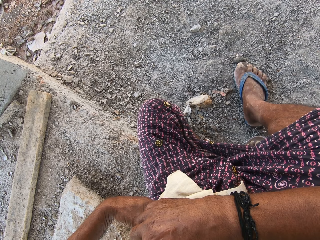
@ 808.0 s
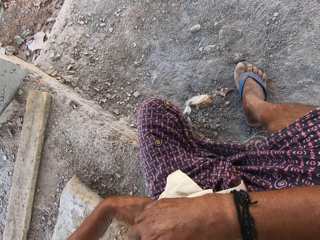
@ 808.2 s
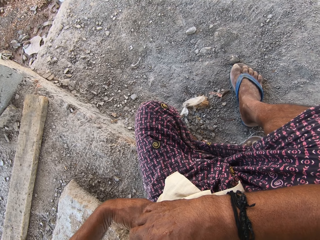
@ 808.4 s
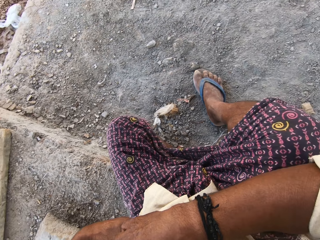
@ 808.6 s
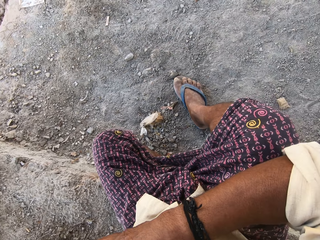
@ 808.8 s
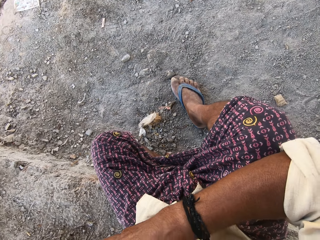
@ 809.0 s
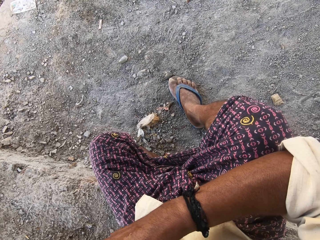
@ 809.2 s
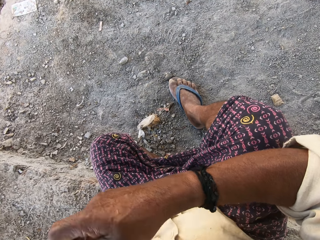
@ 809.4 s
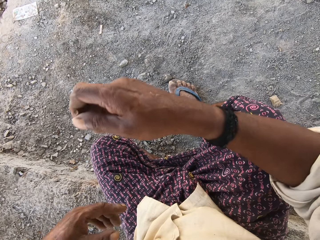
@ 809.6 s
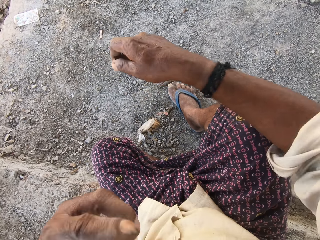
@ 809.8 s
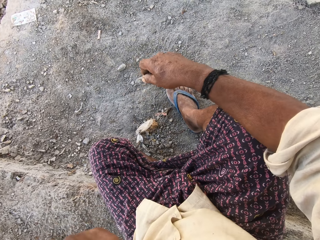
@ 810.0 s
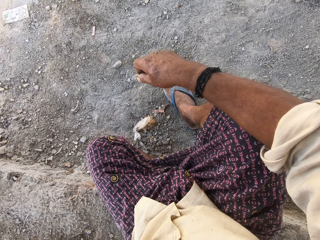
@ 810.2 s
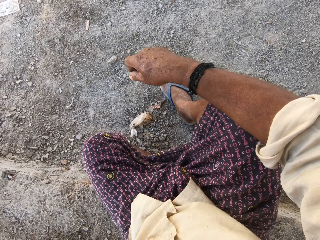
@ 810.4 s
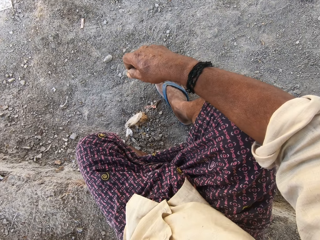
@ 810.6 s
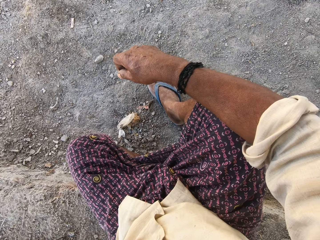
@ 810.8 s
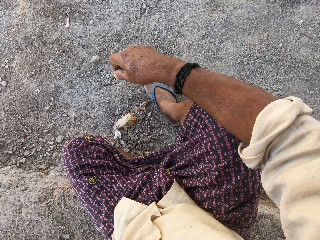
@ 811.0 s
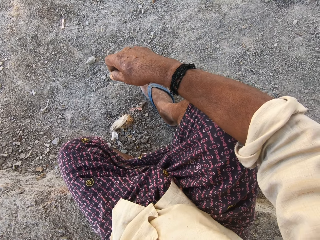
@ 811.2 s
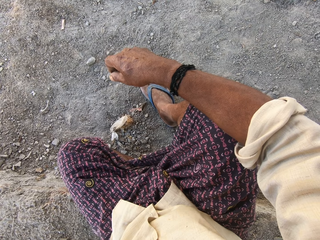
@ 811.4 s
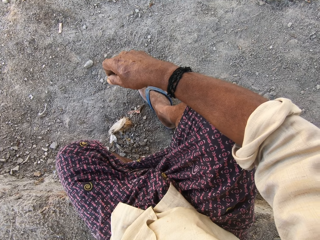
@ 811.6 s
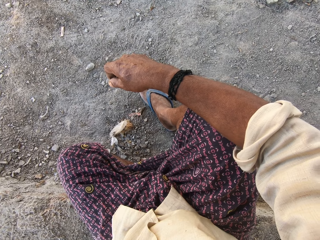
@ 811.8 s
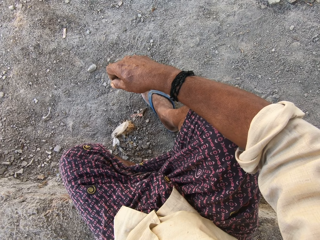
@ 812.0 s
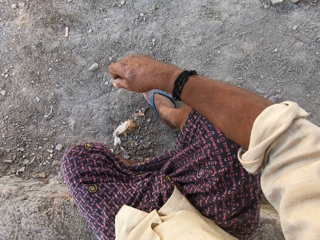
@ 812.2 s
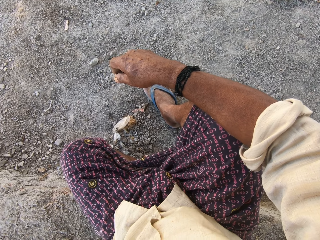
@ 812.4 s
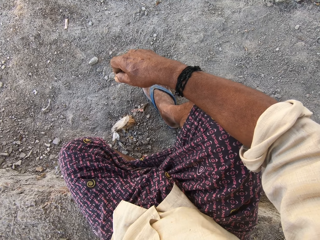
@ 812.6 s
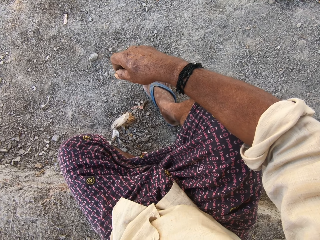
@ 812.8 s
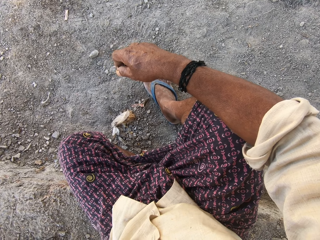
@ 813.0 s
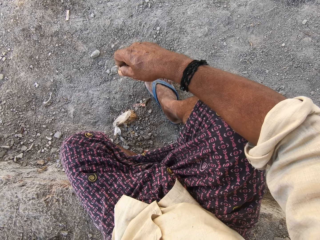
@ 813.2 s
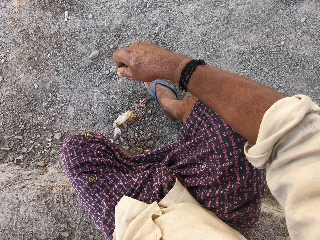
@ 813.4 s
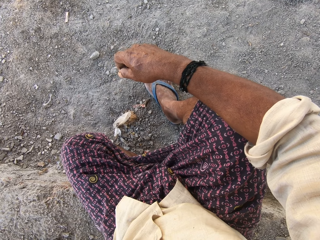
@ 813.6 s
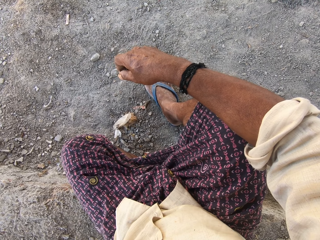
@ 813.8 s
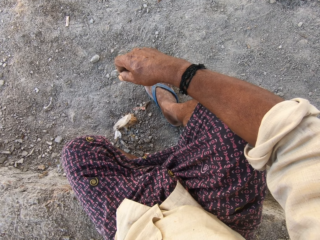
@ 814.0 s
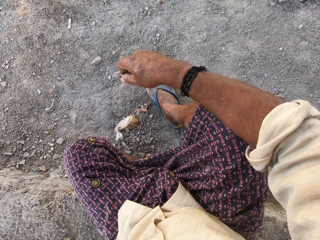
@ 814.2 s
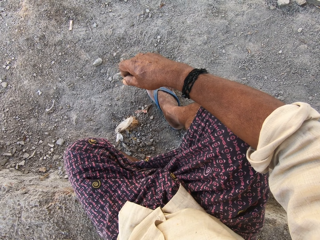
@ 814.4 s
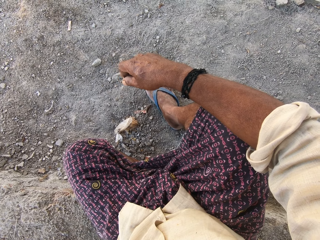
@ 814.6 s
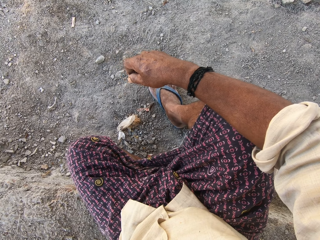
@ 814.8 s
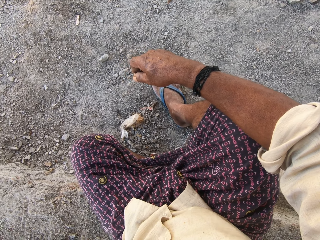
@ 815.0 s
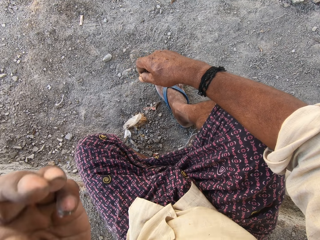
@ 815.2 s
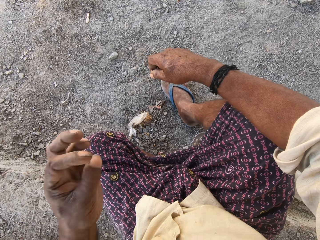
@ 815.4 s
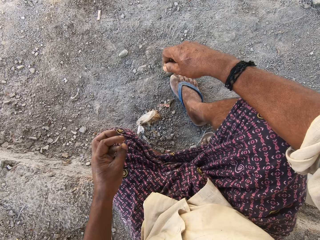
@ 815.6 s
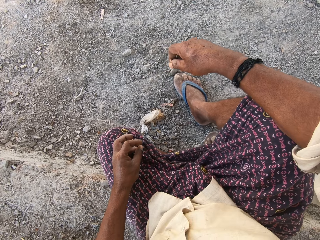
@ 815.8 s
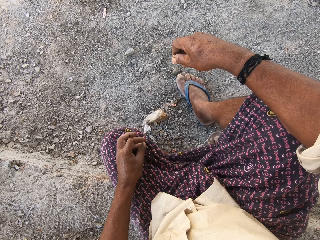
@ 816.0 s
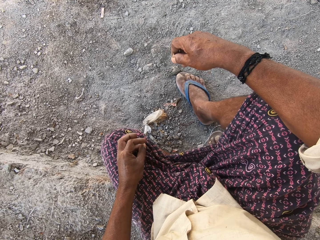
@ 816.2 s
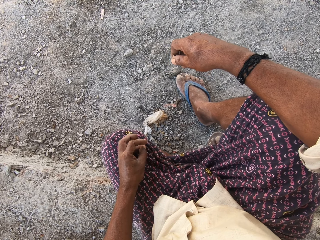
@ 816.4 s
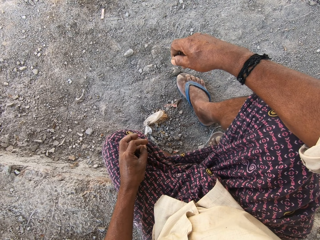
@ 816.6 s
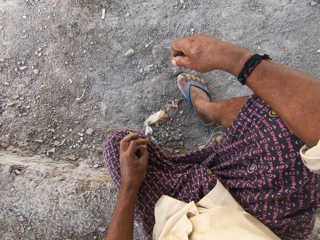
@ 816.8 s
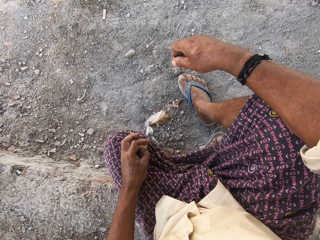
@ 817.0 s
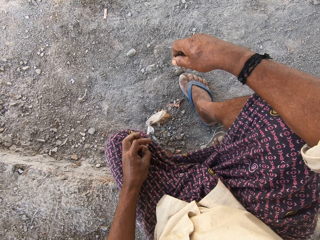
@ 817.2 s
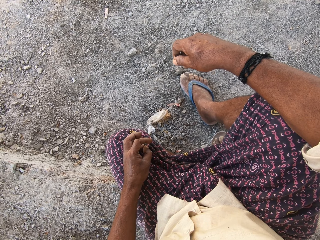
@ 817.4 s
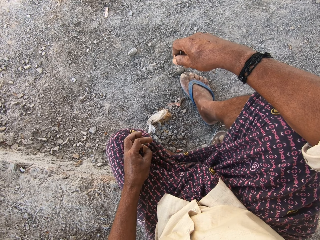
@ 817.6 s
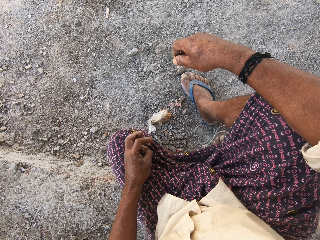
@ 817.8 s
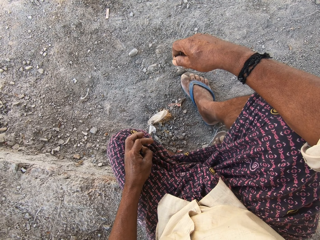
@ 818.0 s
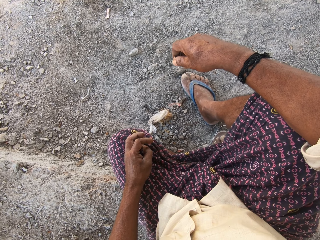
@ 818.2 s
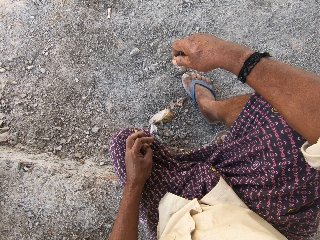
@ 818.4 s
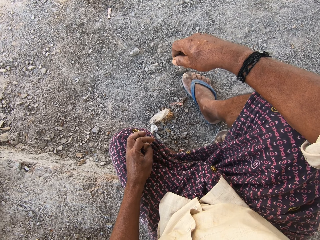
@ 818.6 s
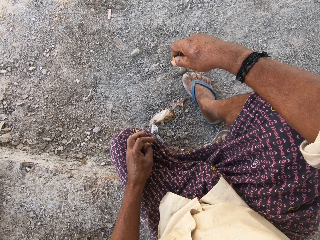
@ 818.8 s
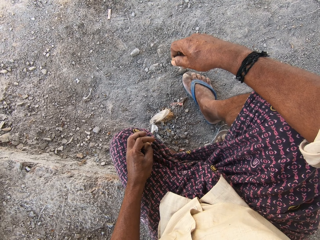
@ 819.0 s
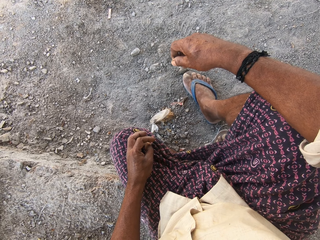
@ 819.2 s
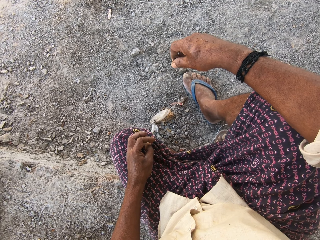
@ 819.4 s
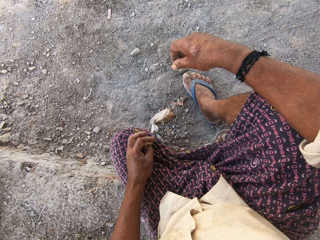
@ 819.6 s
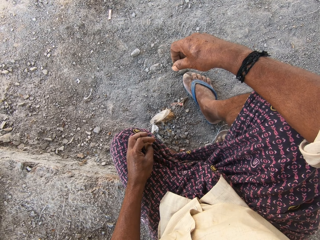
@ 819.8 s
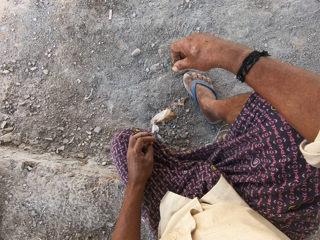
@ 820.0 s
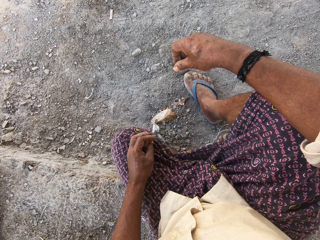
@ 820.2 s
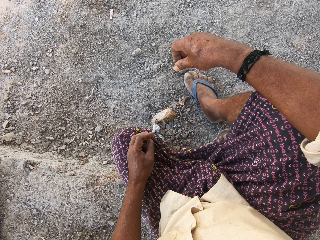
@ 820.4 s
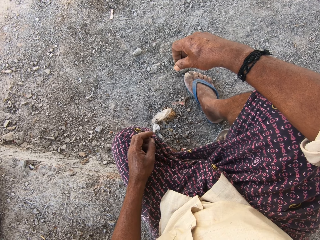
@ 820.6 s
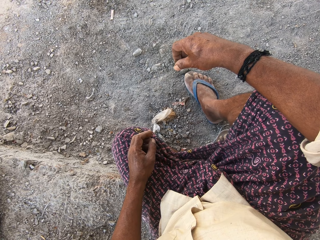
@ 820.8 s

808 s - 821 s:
The camera wearer puts the left hand on the mouth. They look on.

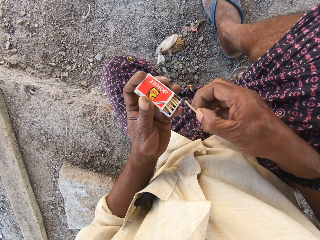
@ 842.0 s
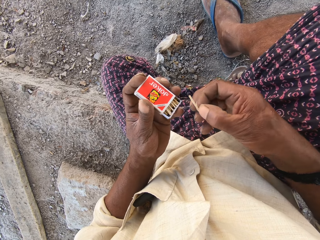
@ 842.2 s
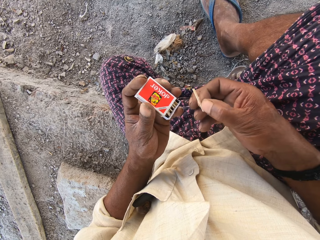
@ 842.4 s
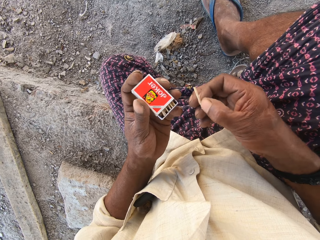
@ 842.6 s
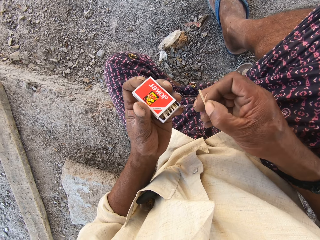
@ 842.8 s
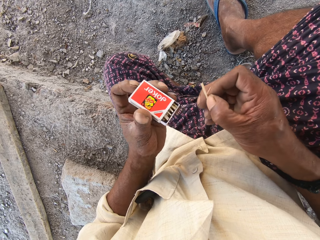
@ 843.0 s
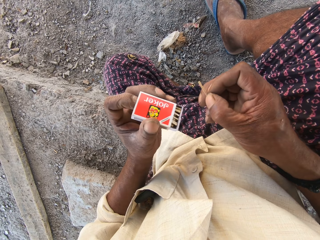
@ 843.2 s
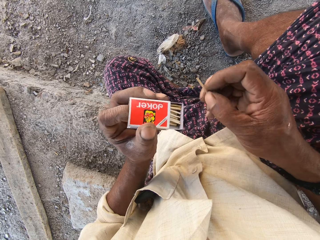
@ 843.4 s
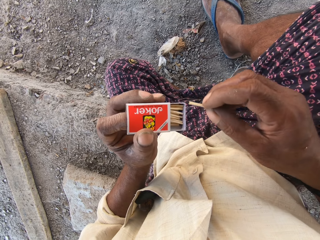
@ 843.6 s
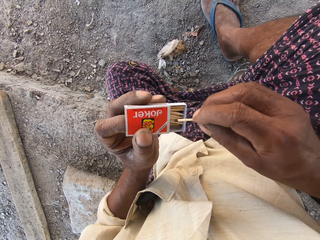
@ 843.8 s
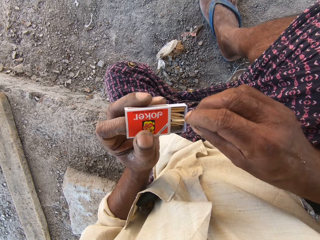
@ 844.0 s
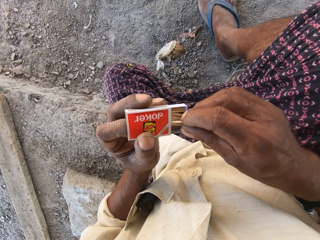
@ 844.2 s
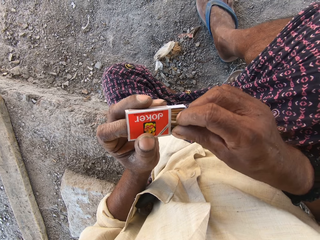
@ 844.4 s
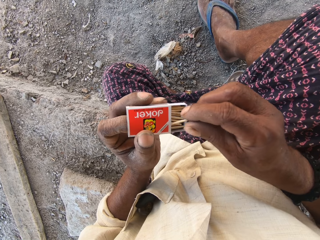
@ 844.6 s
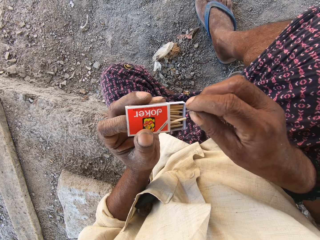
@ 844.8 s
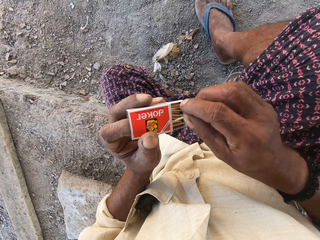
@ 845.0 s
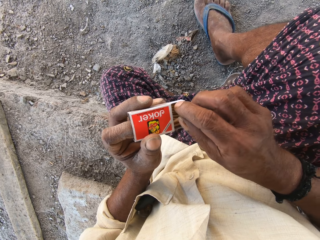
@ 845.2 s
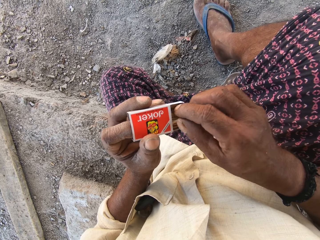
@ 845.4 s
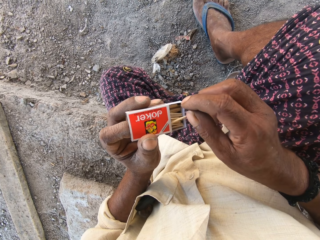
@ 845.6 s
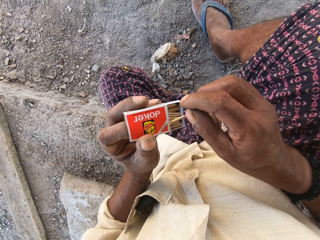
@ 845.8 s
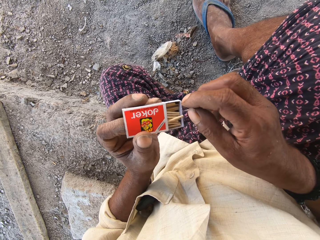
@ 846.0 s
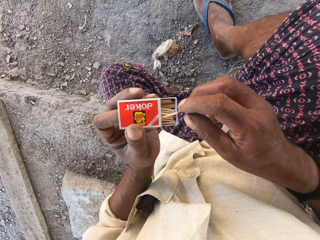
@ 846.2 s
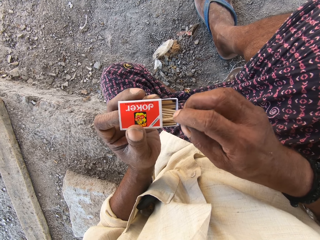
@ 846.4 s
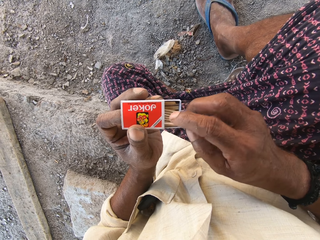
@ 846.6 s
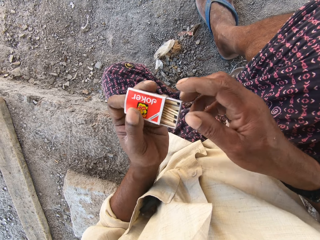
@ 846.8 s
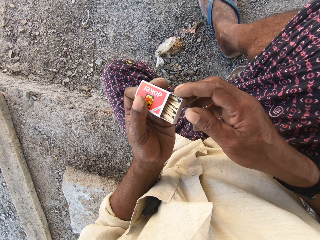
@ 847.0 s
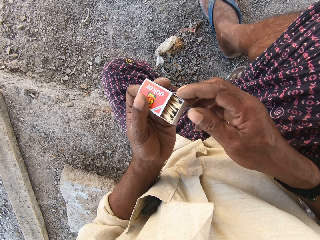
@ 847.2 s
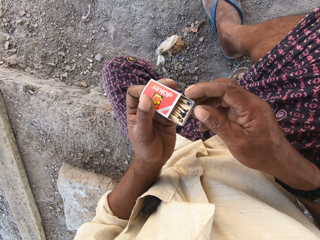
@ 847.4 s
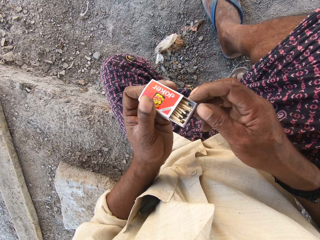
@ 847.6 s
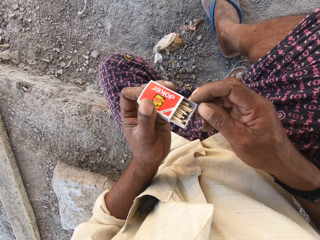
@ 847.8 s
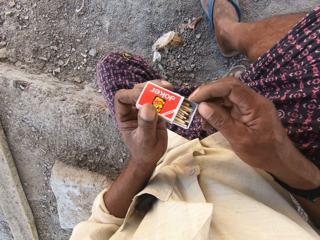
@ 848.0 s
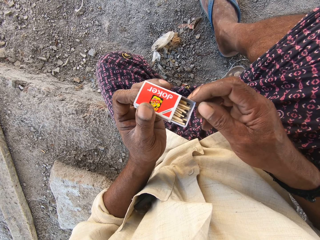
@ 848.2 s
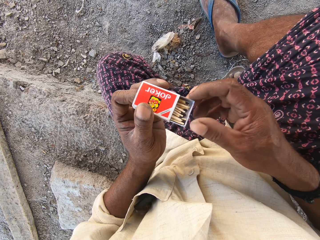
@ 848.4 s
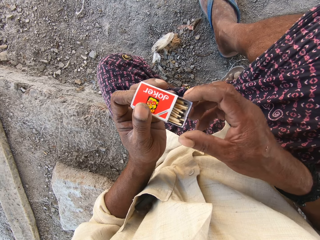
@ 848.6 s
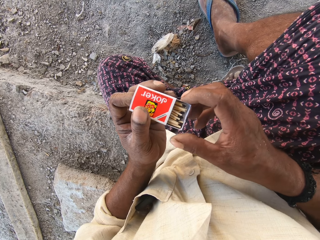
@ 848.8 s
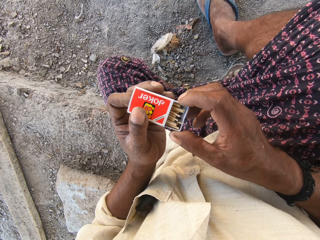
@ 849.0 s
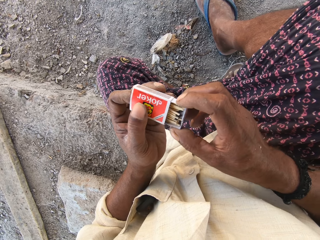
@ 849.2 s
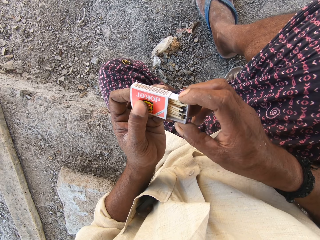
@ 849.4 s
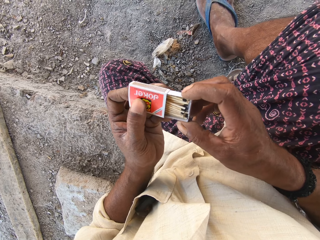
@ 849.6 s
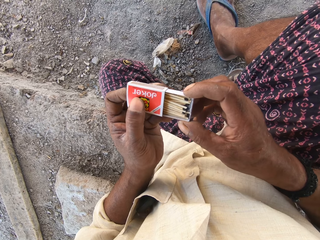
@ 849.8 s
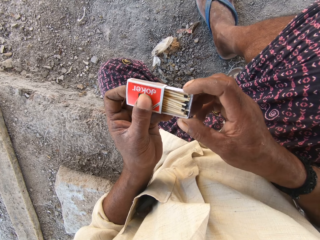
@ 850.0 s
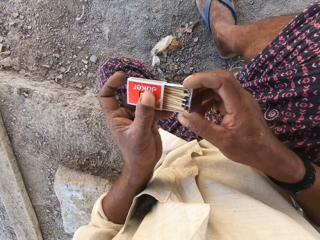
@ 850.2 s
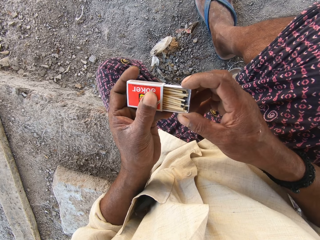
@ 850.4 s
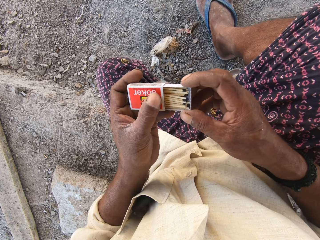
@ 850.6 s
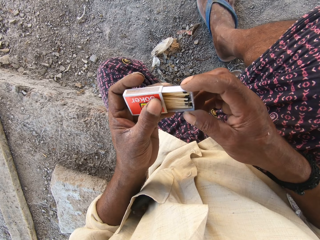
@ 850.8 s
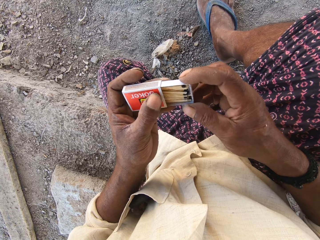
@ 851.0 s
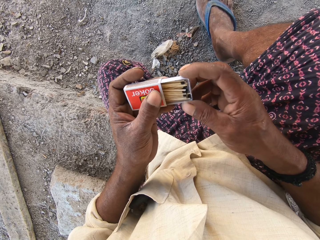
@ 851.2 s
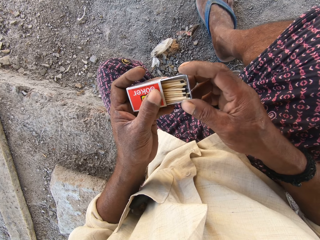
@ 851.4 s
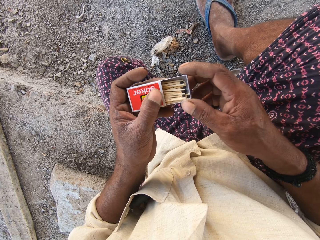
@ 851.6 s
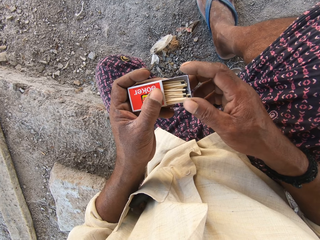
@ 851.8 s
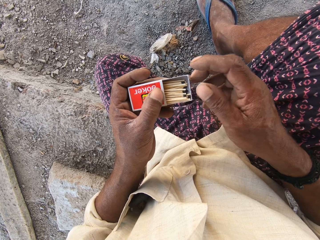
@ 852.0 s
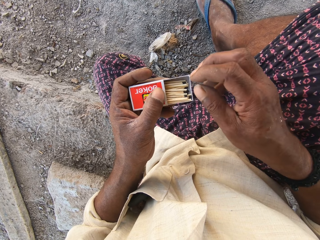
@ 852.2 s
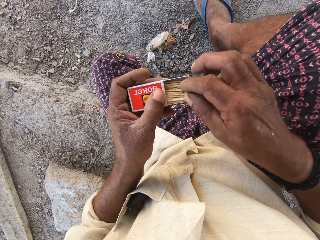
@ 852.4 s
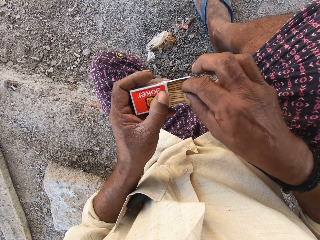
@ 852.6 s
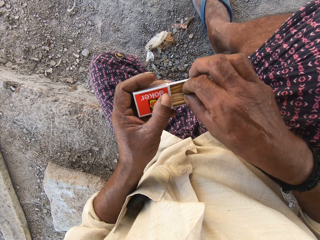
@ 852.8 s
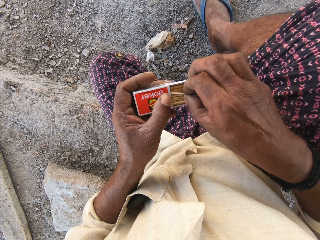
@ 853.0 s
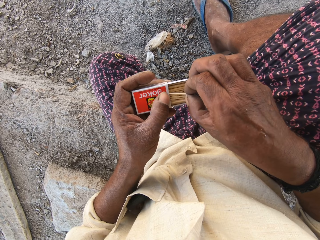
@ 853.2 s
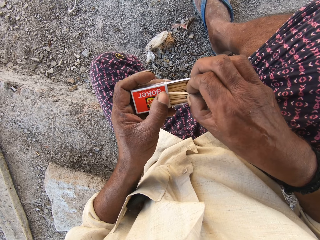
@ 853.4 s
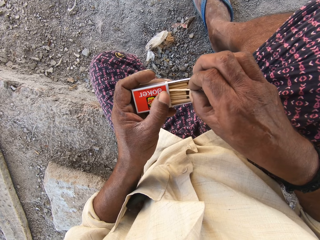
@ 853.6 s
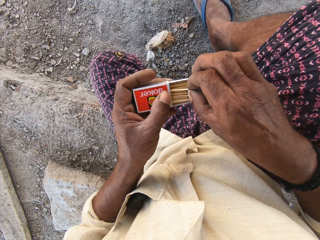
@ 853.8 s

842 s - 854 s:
The camera wearer holds the match box with his left hand. He picks a matchstick. He places the match stick in his right hand into the match box in his left hand. He adjusts the inner part of the match box with his right hand.
